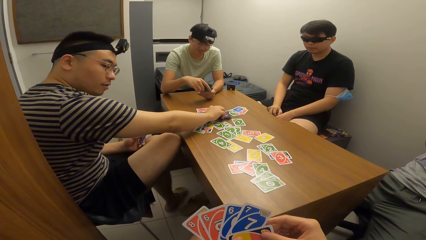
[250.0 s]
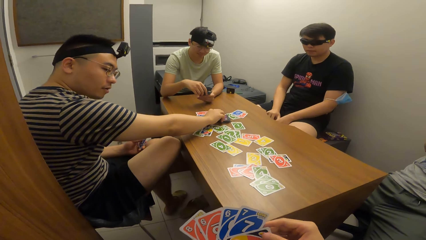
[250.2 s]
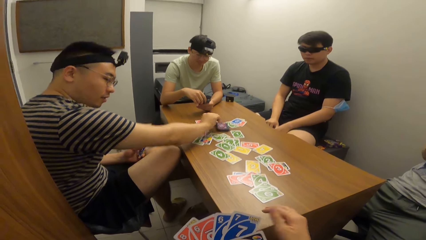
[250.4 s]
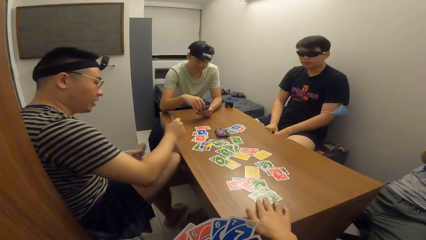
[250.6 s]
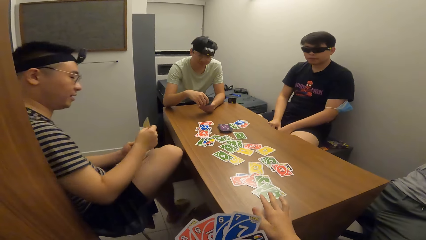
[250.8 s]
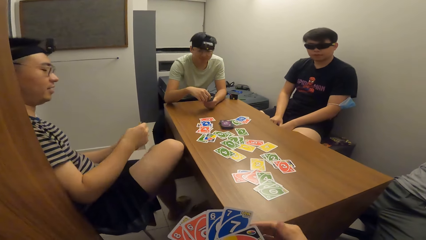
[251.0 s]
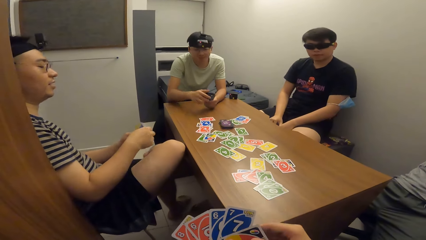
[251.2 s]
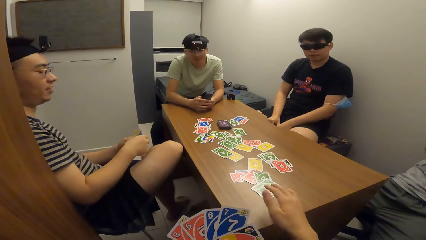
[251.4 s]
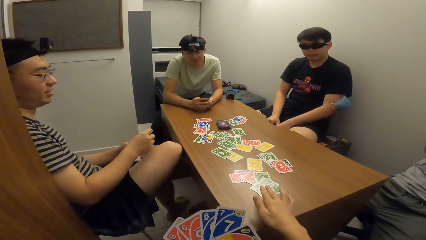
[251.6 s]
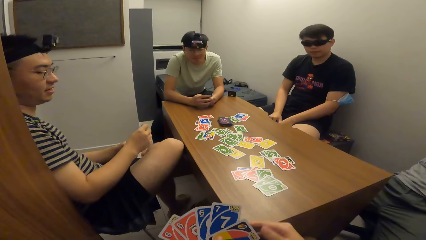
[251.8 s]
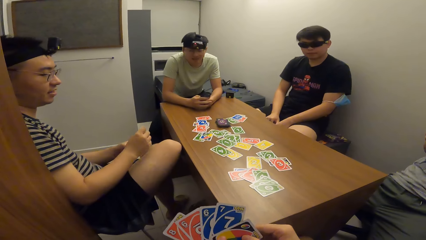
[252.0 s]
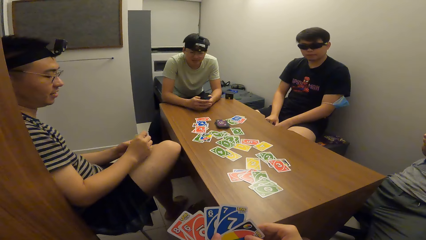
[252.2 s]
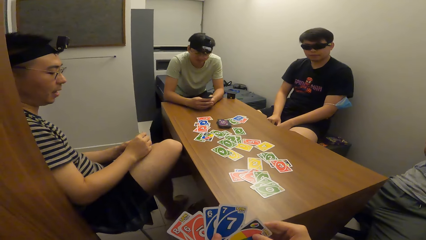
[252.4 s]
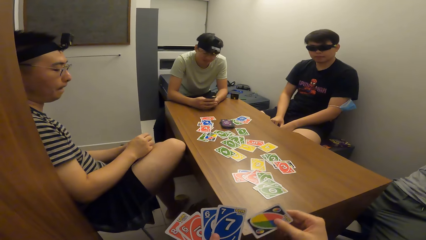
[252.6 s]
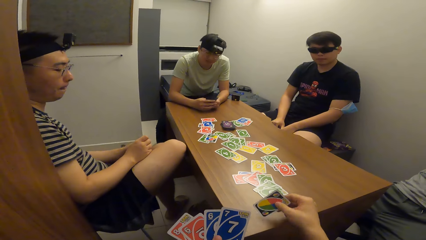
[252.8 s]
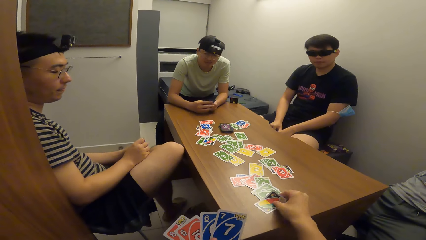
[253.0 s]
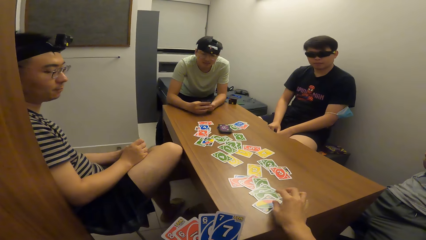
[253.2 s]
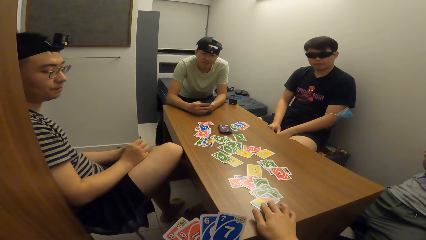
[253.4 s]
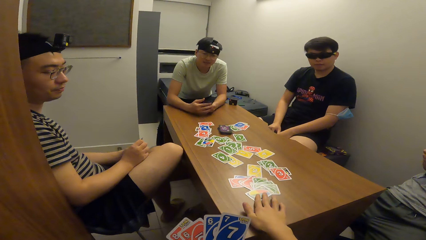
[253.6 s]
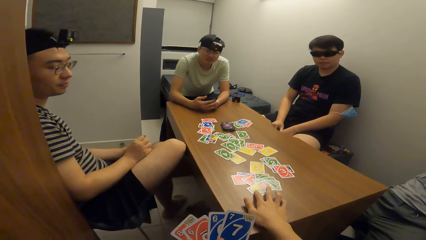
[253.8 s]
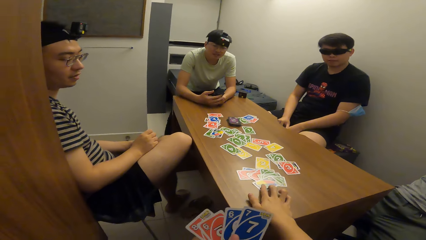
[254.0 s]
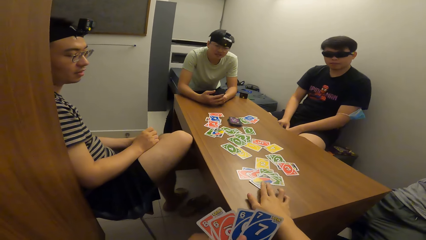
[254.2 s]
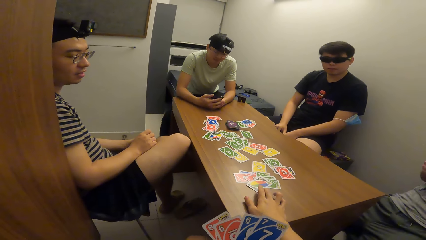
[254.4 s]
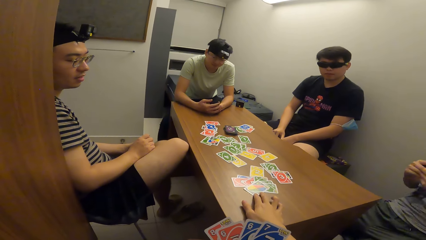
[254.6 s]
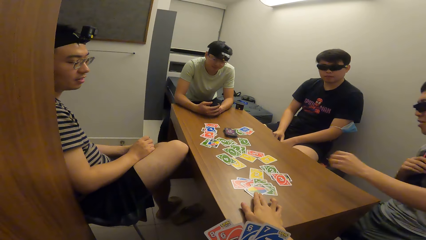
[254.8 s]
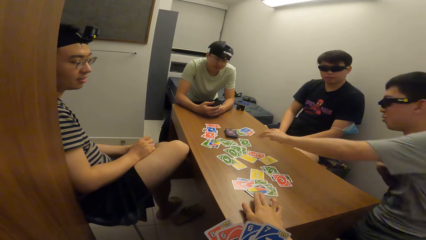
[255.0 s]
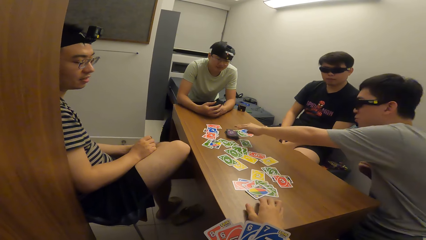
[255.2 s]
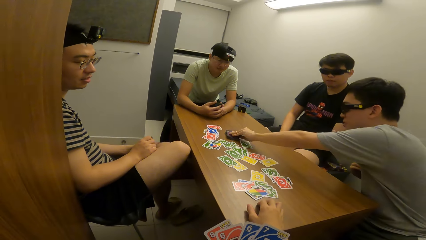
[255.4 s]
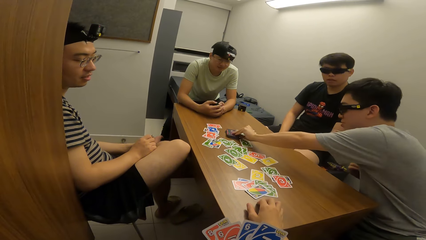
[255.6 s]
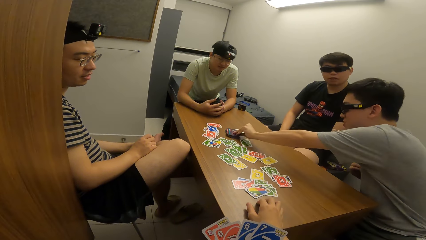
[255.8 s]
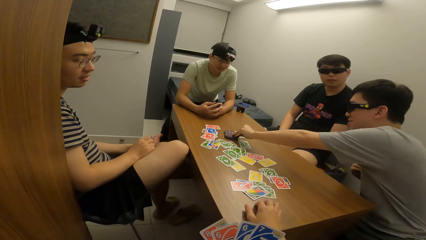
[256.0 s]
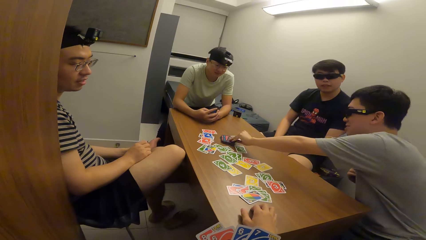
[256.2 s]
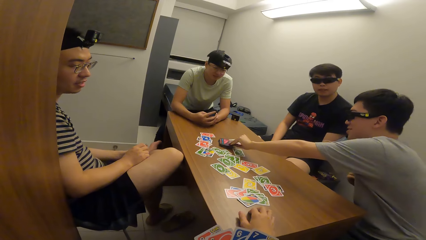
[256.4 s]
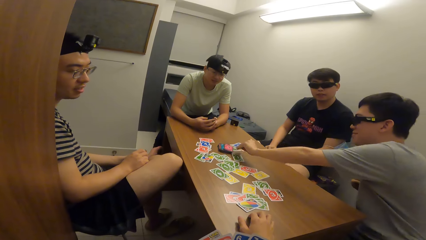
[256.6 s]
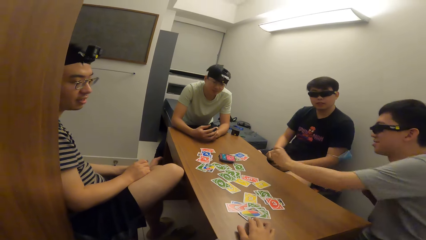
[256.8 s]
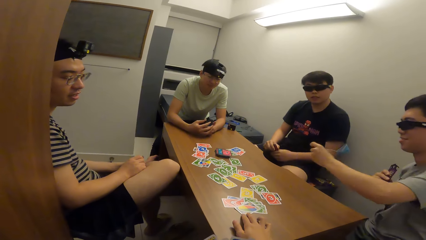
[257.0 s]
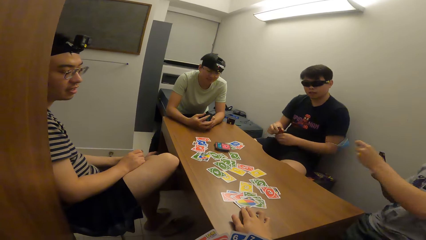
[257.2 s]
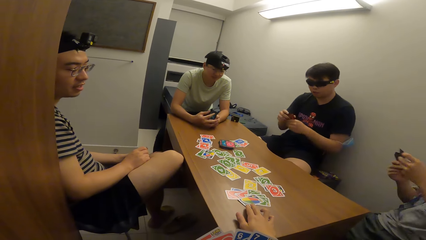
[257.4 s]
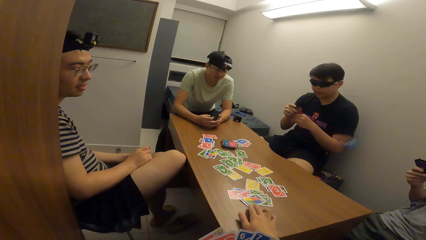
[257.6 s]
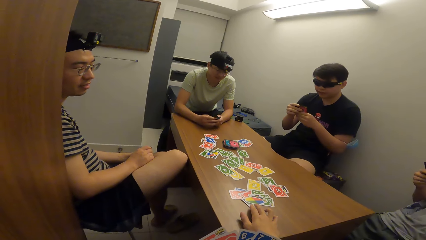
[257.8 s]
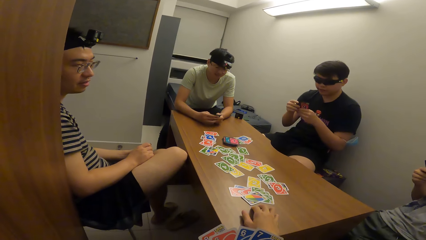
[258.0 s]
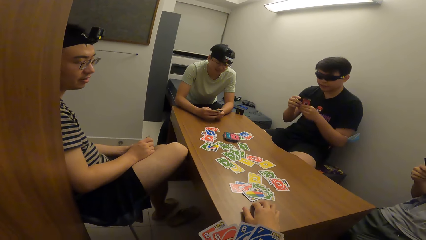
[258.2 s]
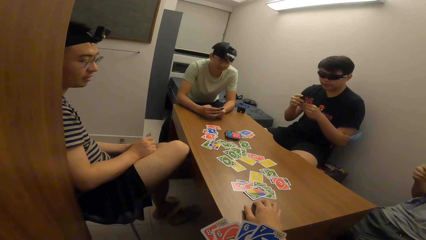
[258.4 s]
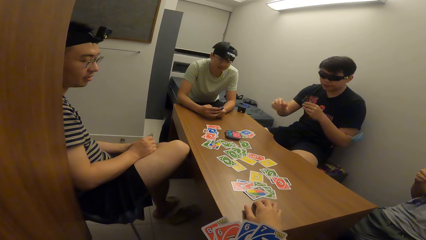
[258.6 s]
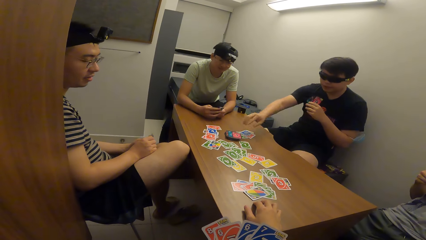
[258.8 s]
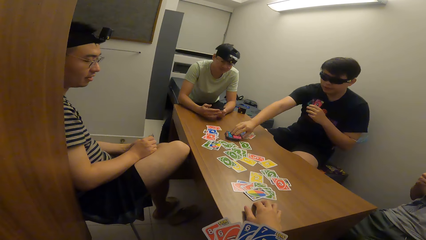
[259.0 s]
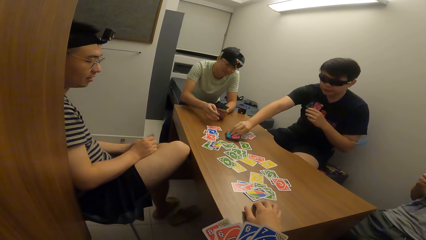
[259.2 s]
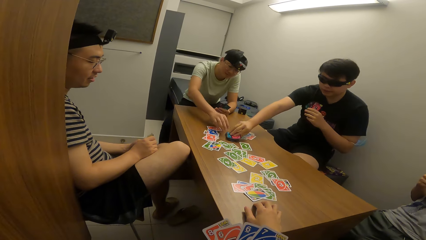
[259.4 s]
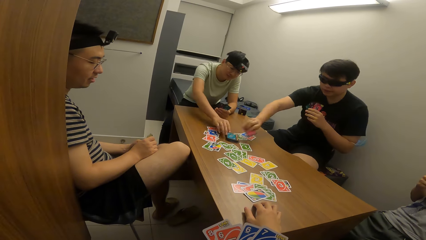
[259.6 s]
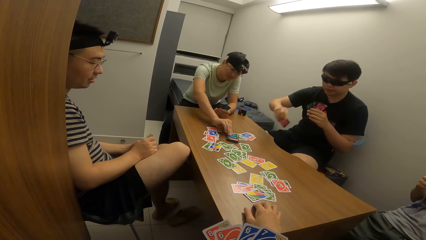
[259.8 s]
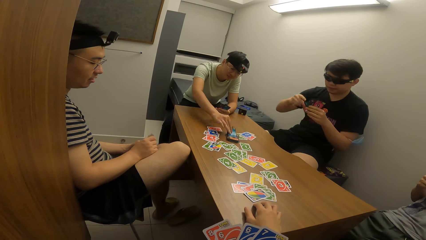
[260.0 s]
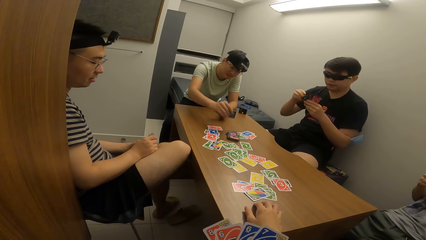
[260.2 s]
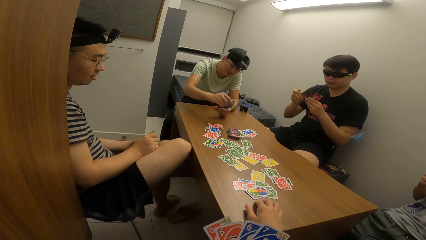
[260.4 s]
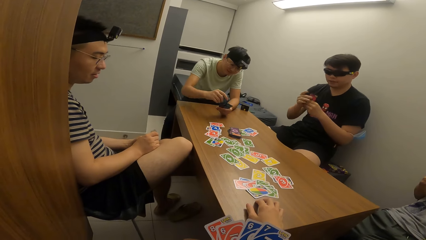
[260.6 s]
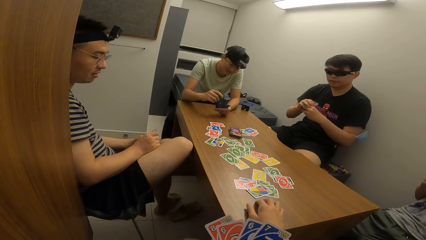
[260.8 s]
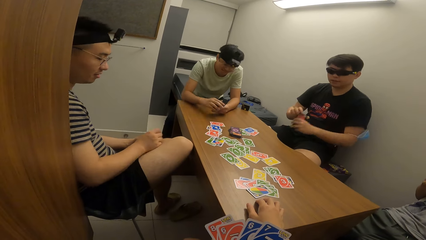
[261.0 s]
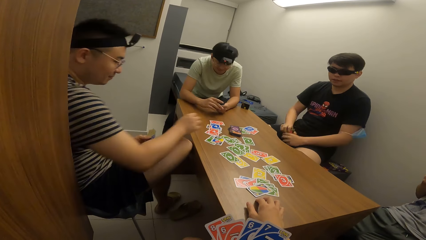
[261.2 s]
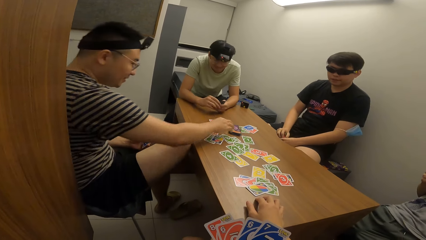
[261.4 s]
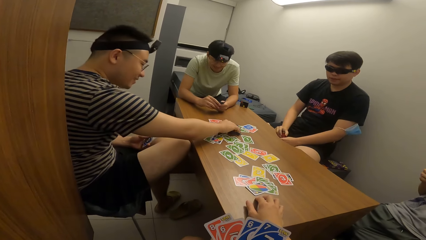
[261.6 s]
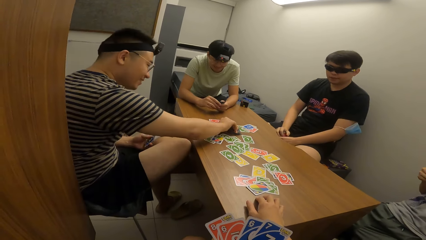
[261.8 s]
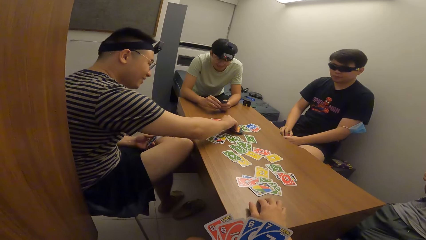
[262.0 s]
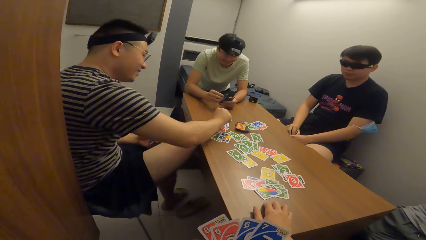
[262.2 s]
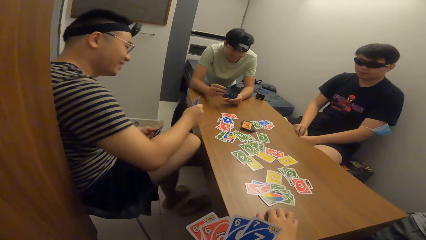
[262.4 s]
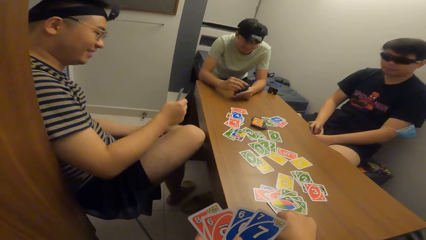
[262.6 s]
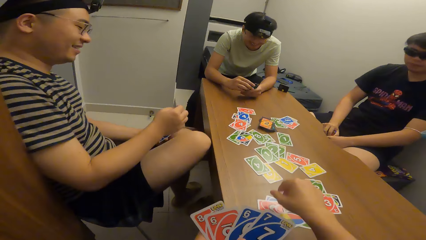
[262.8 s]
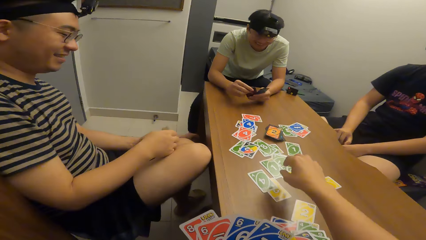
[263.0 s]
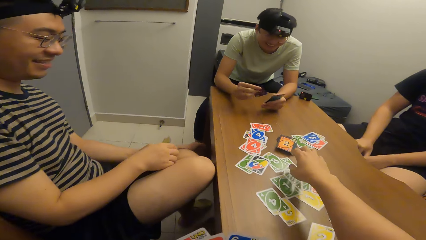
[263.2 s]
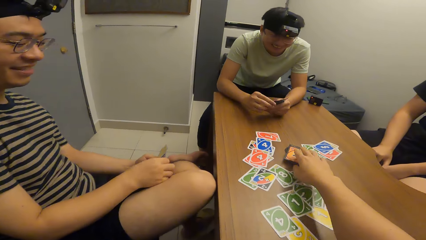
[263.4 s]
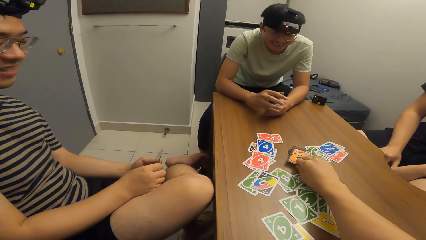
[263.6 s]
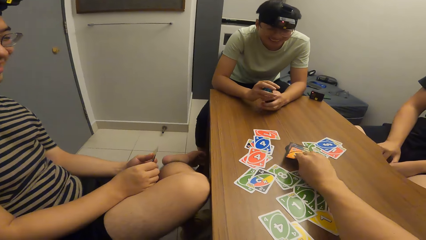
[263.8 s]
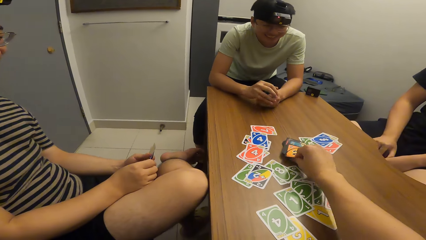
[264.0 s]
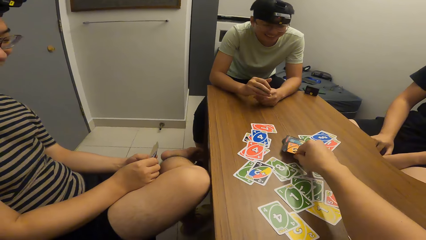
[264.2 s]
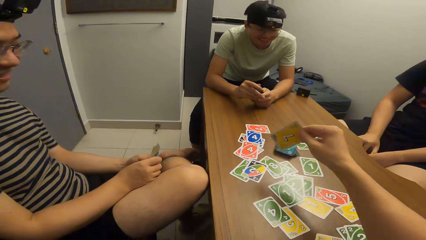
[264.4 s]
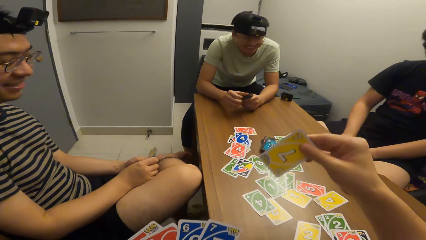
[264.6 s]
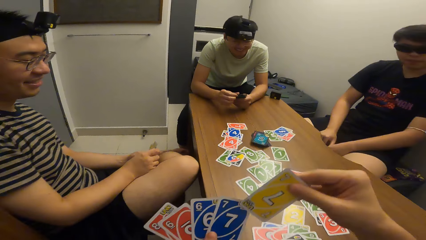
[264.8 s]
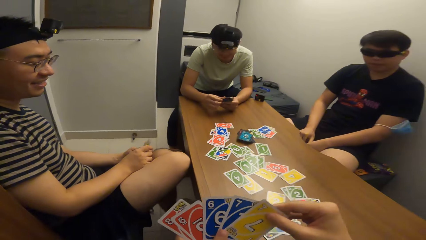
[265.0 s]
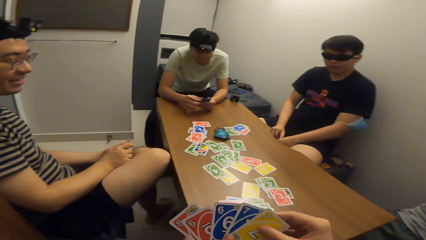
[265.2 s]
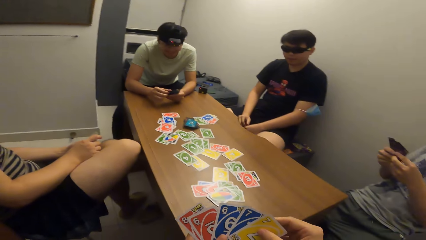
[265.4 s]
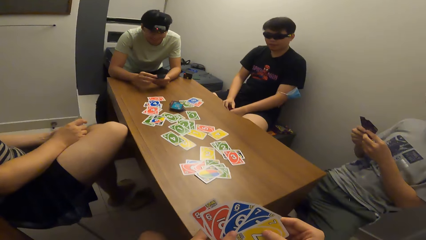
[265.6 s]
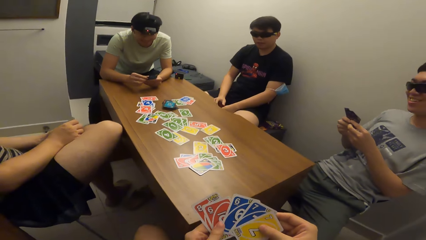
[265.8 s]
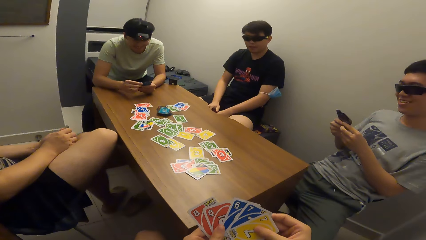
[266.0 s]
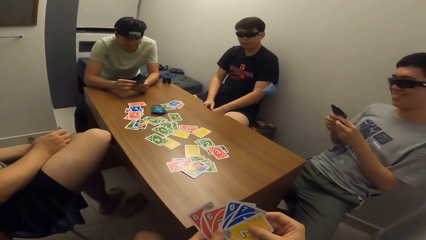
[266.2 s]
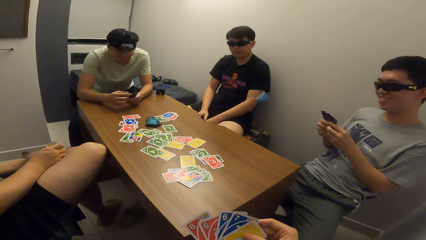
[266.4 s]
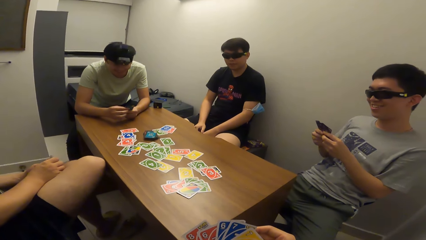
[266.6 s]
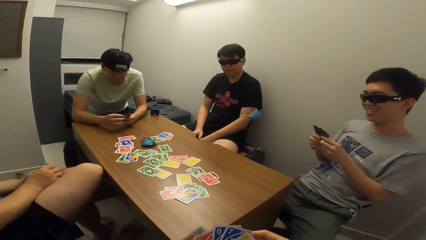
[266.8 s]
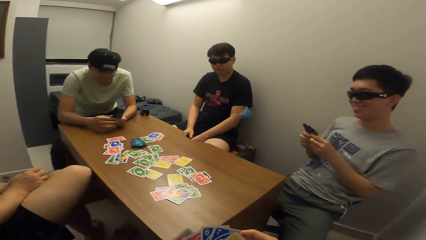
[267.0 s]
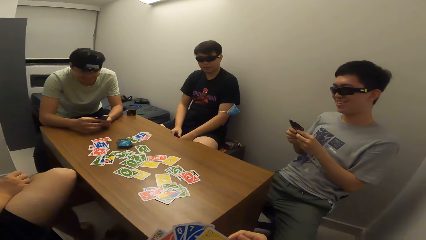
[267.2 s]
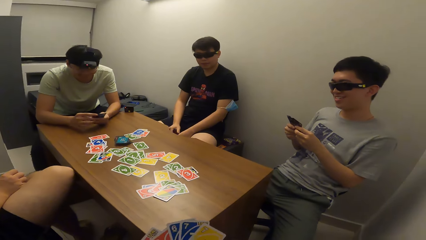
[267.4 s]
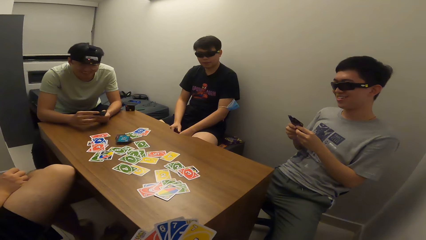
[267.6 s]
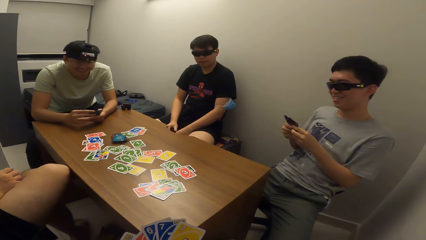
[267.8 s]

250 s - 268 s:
A man picks a card from the table with his right hand. The man puts a card on the table. The camera wearer drops a card on the table with his right hand. Another man picks a card from the table with his left hand. A third man picks a card from the table with his right hand. A fourth man picks a card from the table with his right hand. The first man picks a card from the table with his right hand. The camera wearer picks a card from the table with his right hand.
